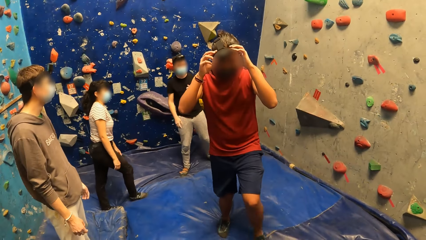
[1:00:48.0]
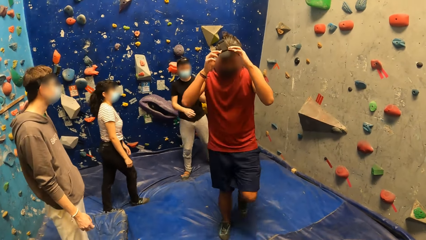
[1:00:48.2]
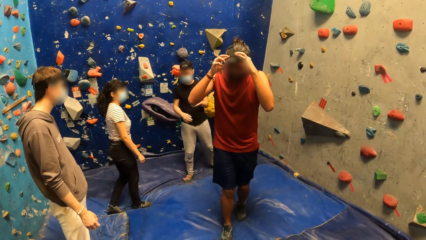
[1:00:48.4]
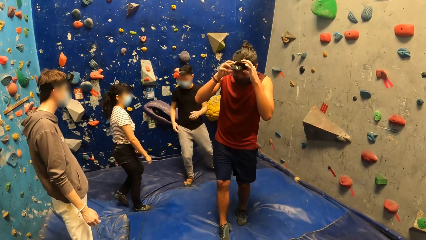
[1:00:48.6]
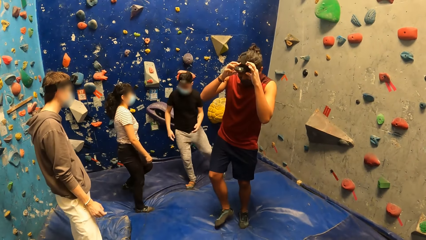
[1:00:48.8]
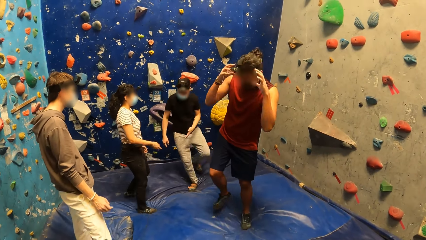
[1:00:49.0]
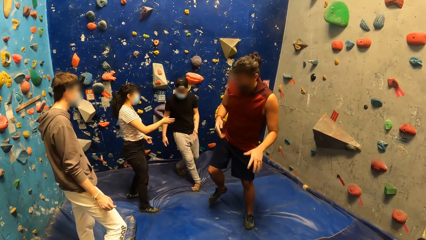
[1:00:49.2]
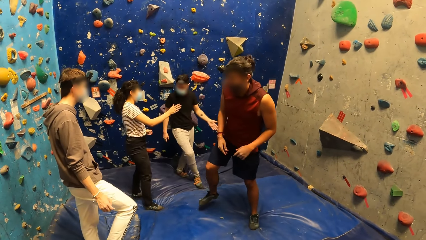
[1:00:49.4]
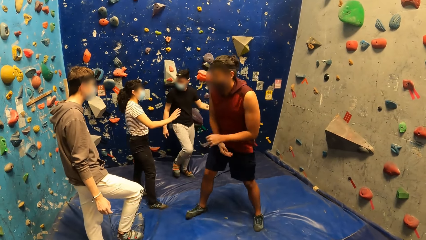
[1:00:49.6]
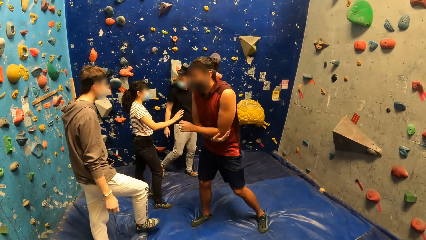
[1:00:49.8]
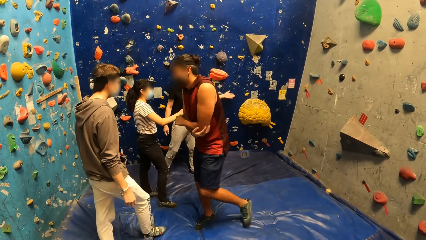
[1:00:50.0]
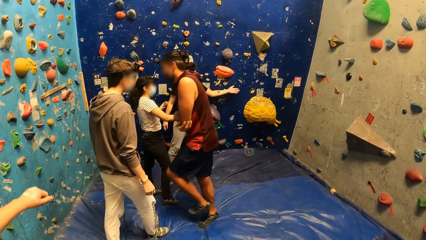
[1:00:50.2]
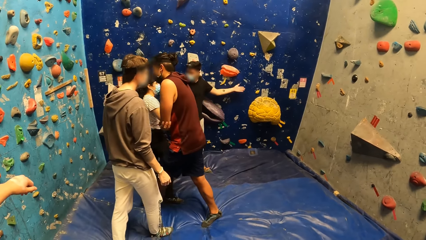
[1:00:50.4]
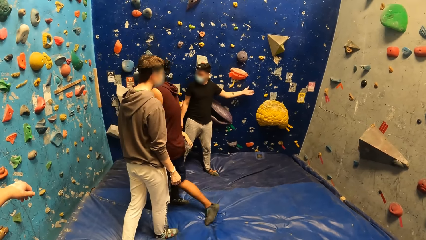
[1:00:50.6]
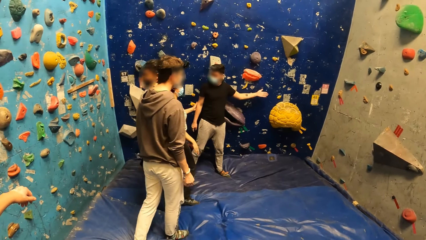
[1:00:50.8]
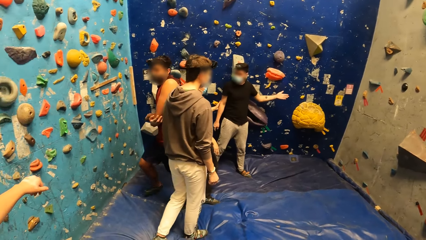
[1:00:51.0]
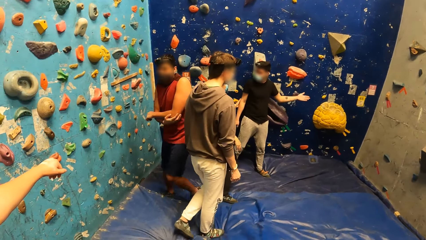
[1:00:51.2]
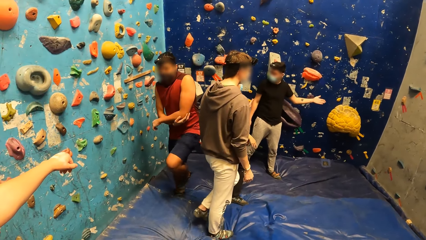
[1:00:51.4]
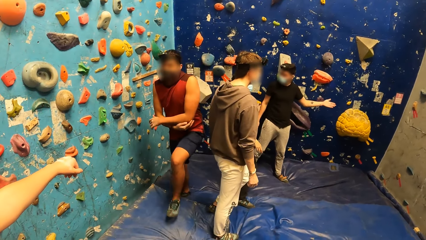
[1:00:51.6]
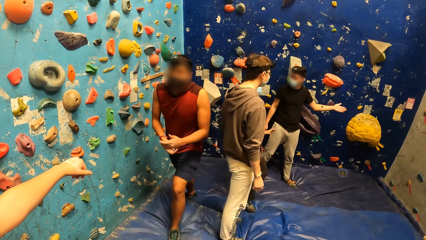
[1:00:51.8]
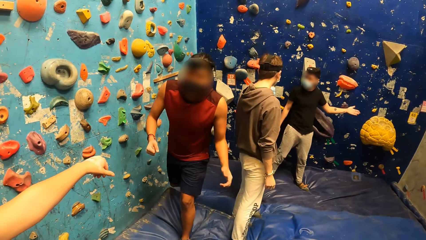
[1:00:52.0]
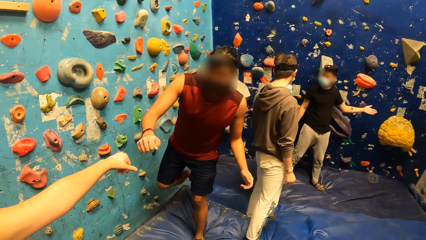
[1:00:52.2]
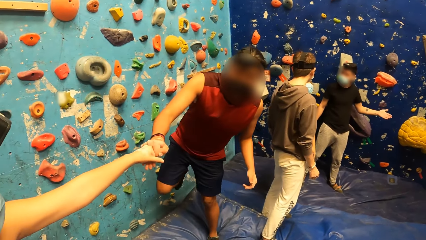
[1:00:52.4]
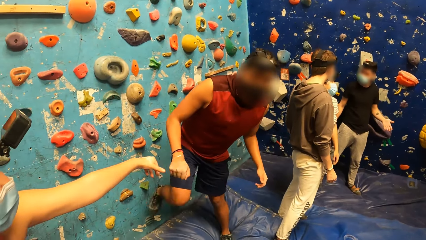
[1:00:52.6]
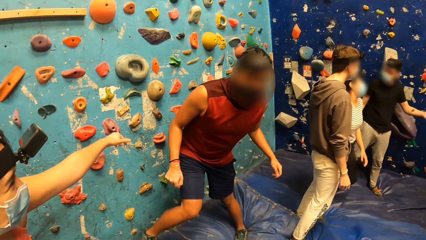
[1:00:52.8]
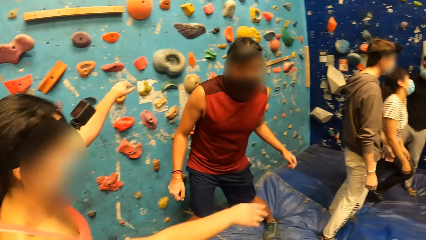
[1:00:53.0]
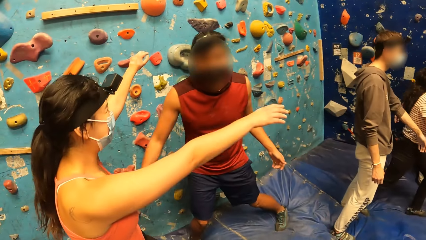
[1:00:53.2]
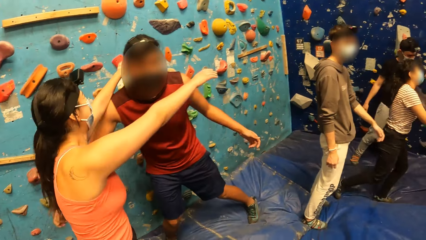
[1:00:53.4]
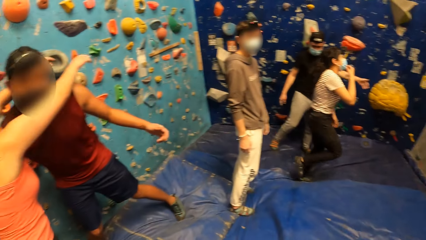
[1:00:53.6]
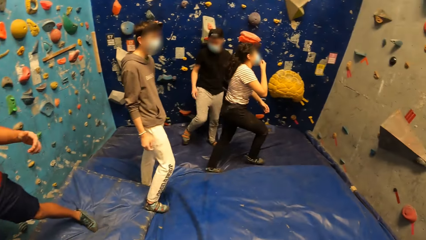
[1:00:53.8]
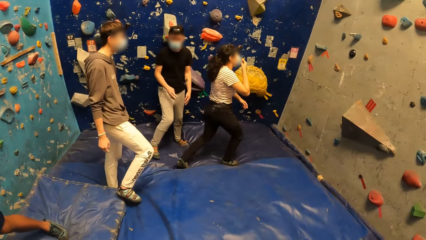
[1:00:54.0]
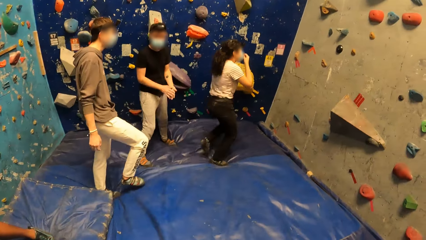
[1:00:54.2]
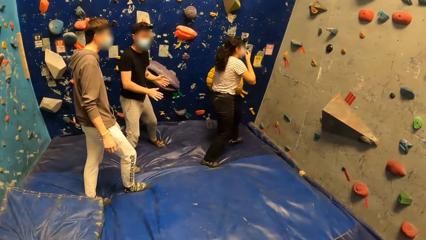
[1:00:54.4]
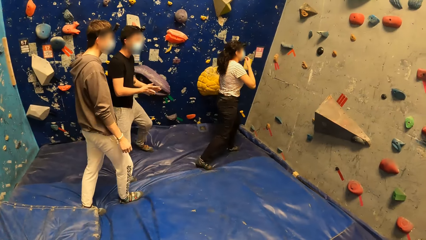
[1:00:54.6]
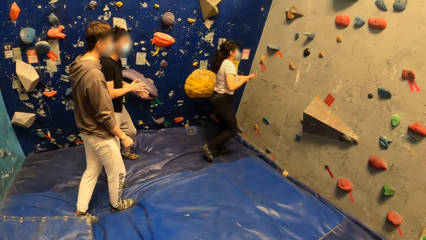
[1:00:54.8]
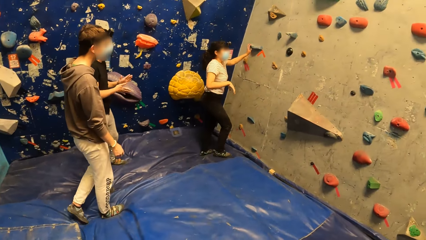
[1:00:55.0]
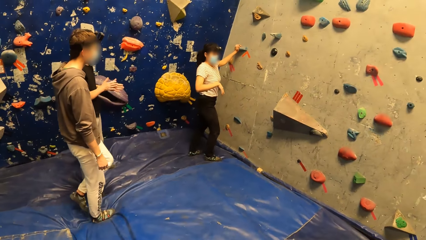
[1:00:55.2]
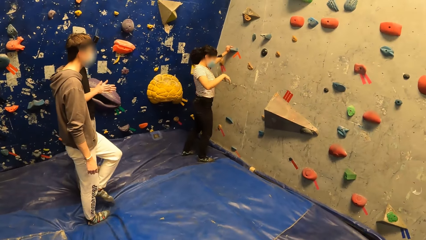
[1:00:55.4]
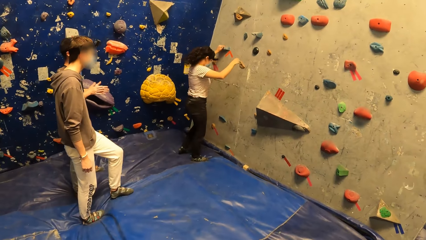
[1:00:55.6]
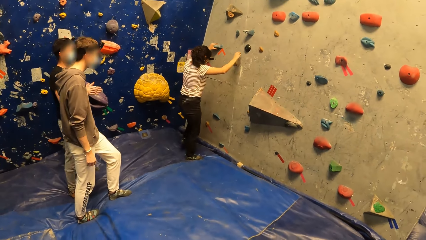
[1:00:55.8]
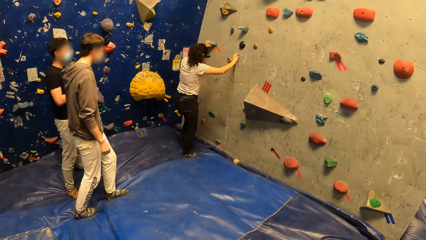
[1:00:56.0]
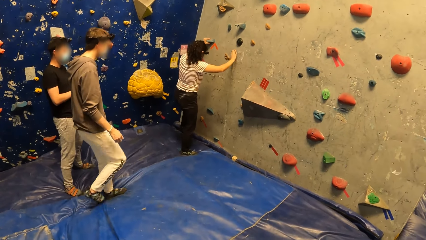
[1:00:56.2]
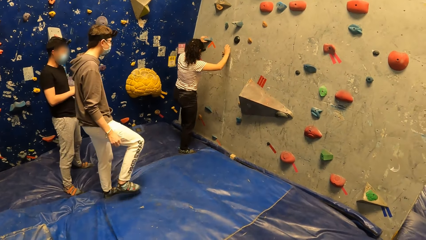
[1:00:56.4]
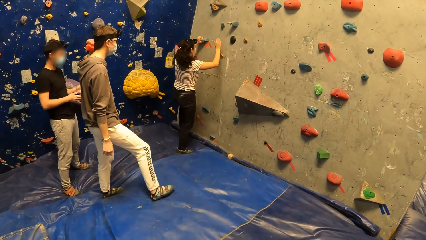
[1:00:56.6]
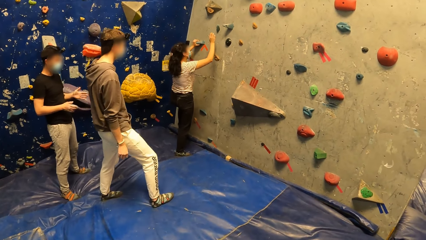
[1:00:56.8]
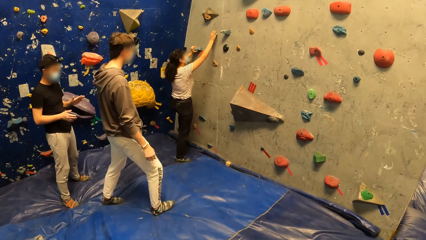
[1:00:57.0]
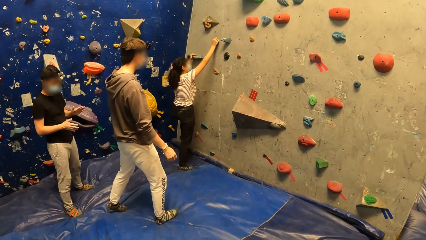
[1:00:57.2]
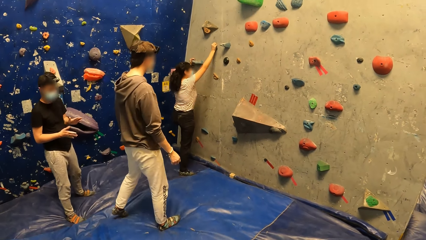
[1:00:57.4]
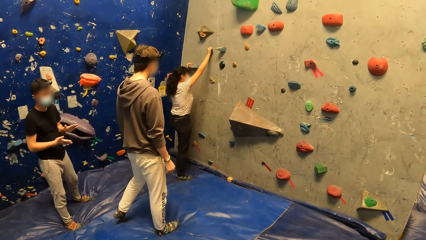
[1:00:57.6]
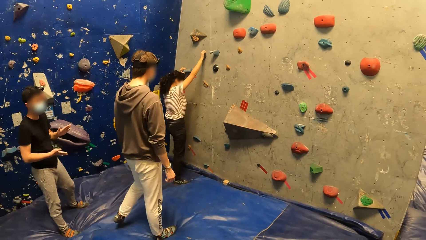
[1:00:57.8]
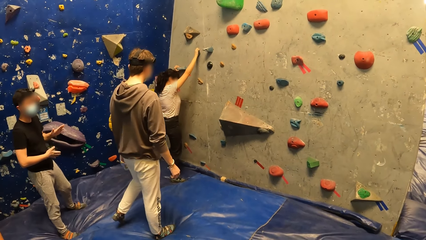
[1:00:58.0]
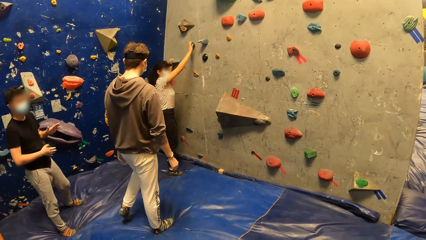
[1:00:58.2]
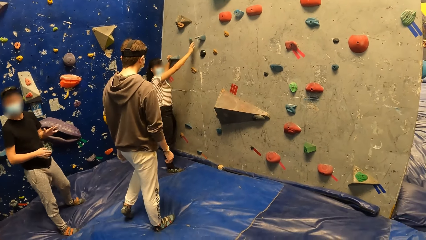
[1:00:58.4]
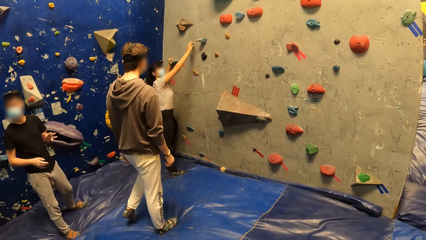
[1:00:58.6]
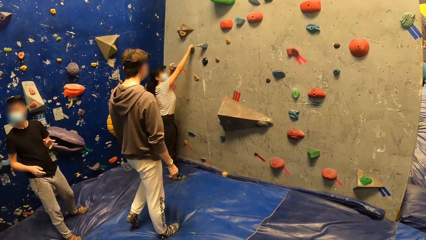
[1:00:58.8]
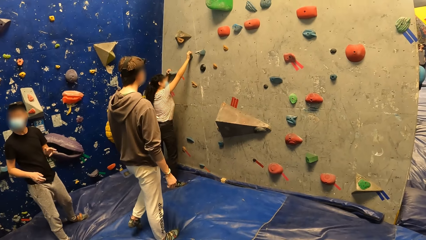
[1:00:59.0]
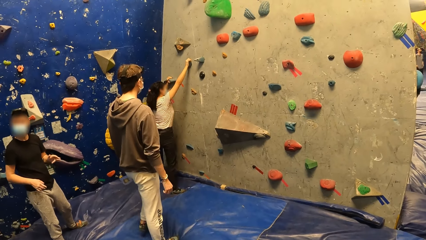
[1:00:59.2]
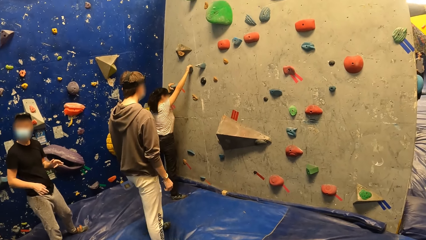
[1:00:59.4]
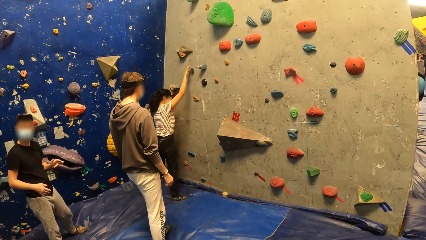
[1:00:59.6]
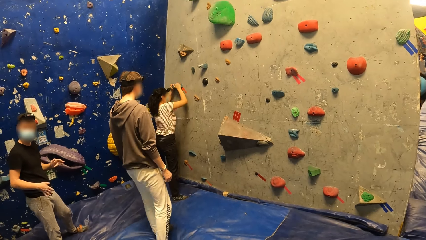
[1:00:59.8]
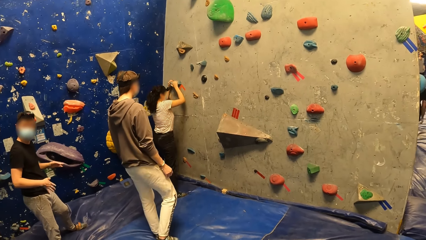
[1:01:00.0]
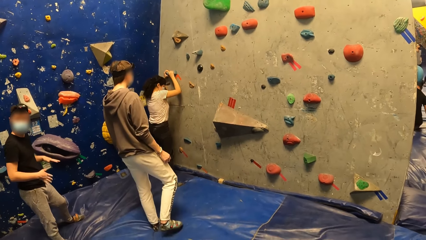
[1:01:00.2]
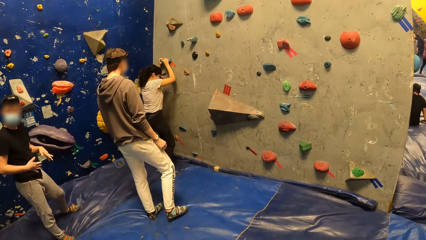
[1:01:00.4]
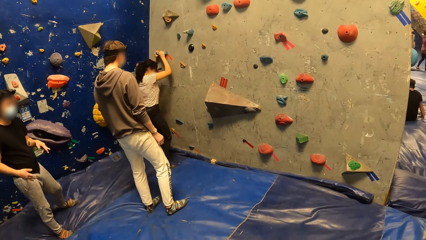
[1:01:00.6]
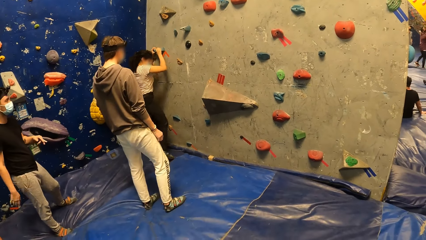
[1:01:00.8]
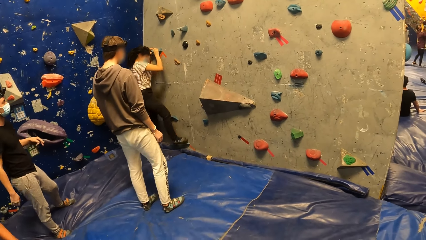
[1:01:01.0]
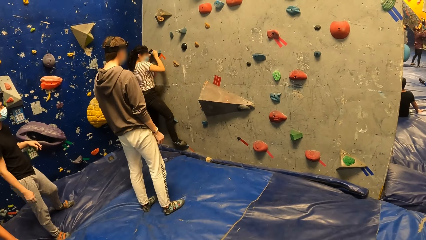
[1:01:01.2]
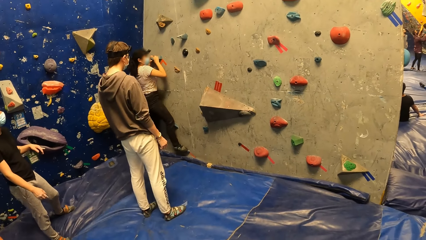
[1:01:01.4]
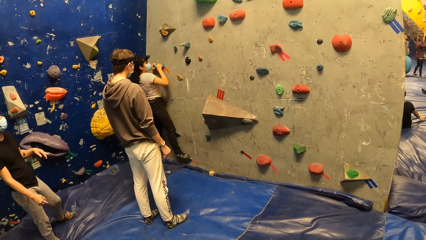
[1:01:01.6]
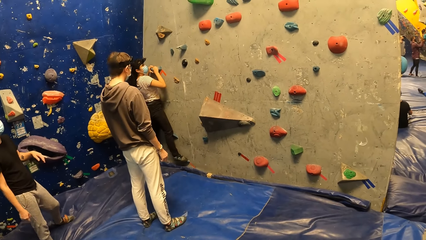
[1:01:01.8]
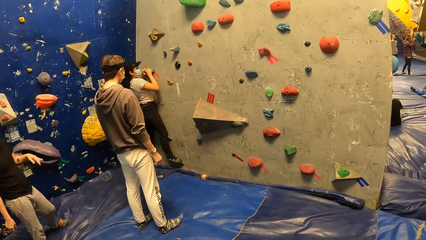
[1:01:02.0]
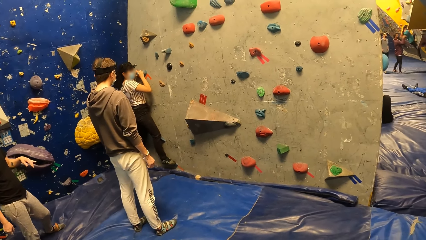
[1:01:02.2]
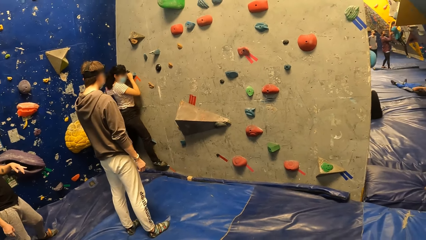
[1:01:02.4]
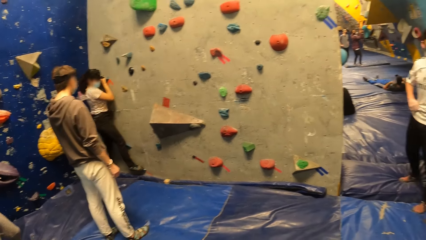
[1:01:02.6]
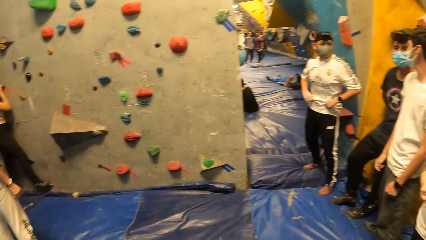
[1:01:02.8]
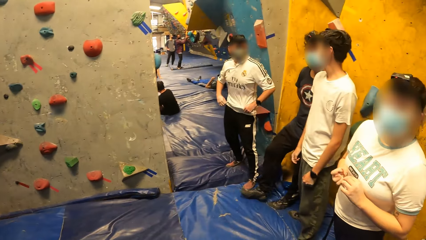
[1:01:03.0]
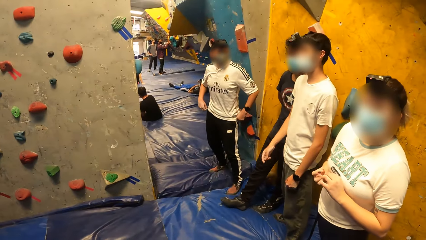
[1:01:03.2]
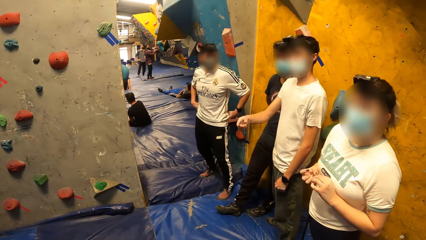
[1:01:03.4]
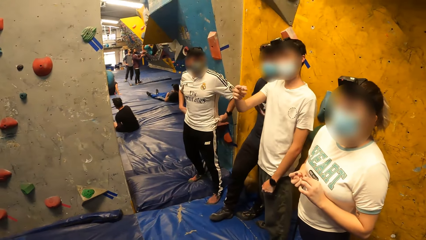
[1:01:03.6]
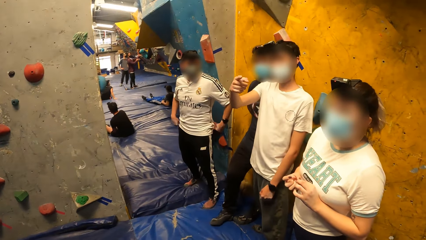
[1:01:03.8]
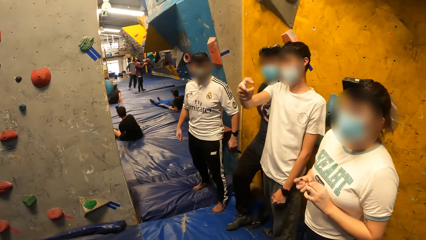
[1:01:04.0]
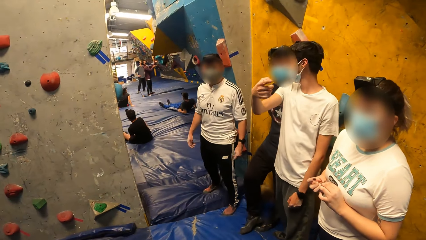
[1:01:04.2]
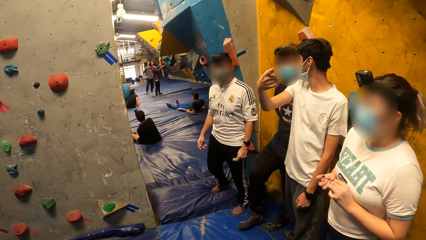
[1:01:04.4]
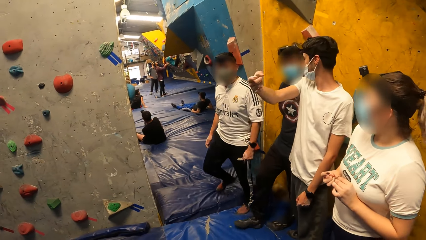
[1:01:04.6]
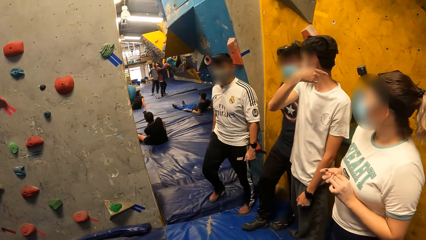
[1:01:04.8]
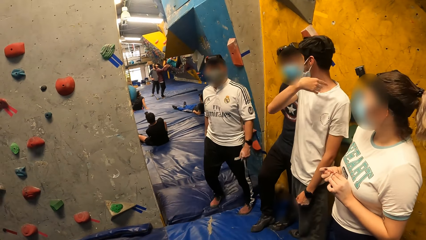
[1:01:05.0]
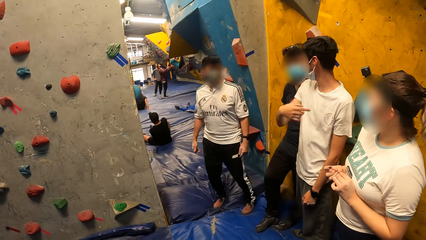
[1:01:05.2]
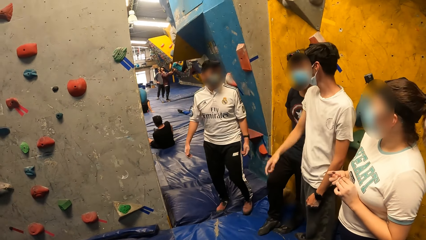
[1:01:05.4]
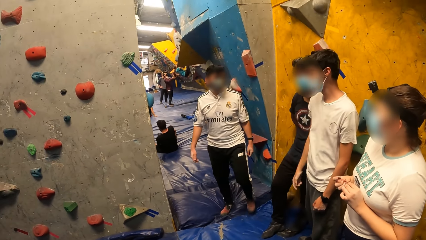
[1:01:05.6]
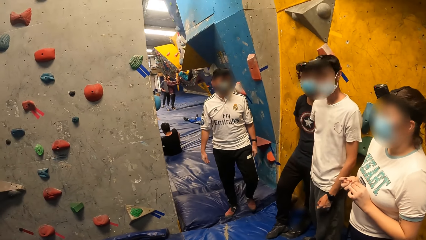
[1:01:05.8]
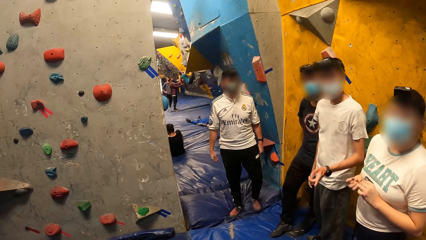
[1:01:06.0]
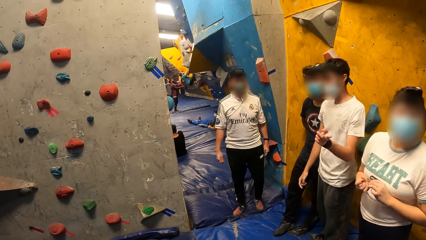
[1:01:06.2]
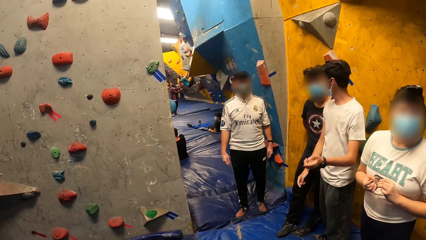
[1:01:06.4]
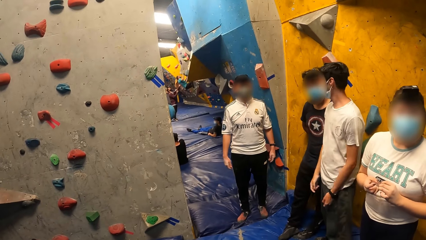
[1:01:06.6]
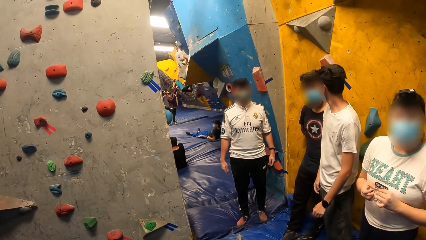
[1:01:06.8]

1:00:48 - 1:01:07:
The man adjusts the camera on his head with his hands. The man lowers his hands and folds his hands. The man walks towards a woman. The man rubs hands with the woman and hugs the woman. Another woman walks towards the crags on the wall. The other woman holds a crag with her left hand and climbs the crags on the wall with her hands and legs. Another man interacts with the camera wearer and a group of people.
